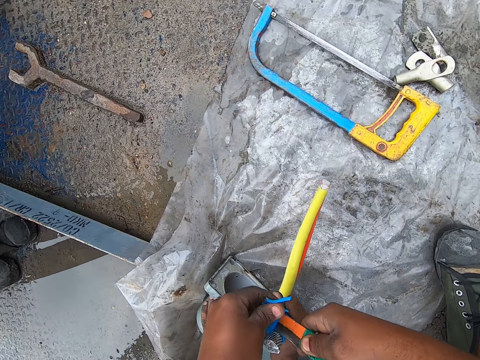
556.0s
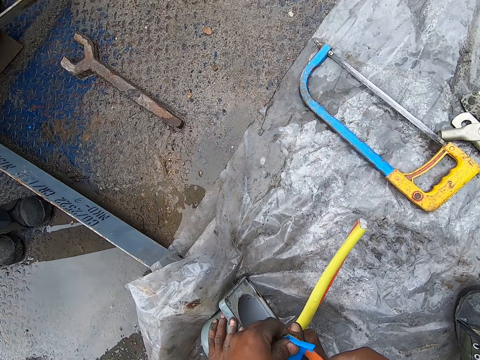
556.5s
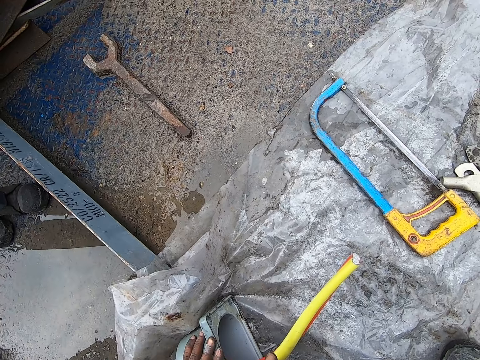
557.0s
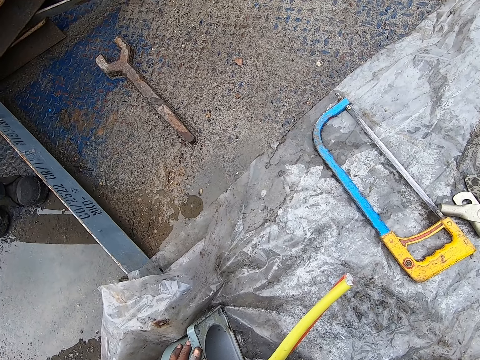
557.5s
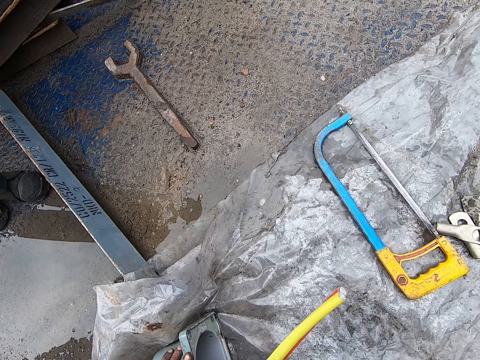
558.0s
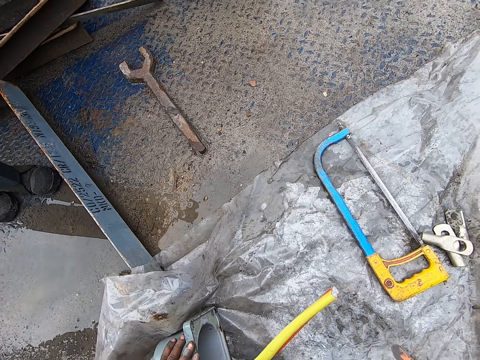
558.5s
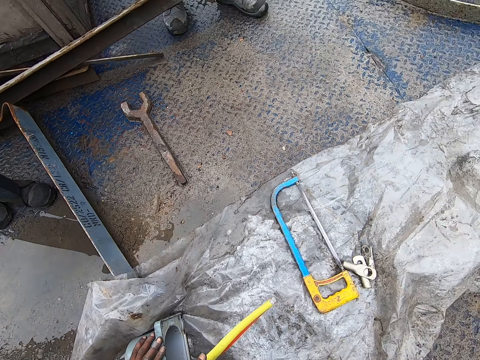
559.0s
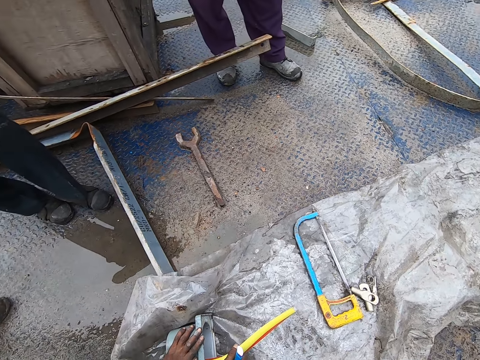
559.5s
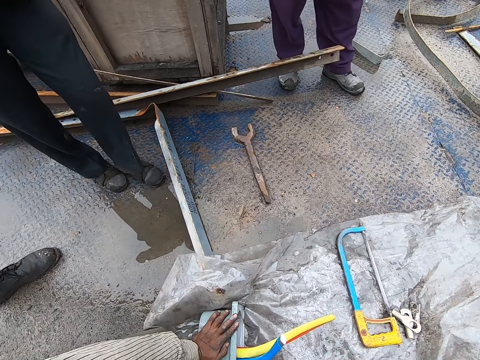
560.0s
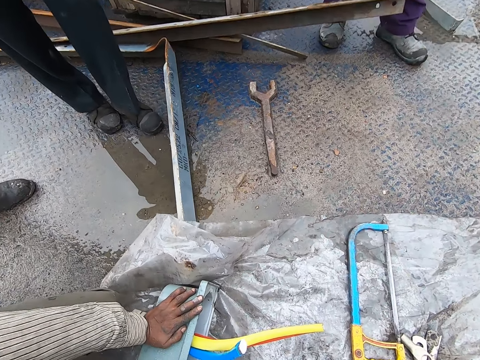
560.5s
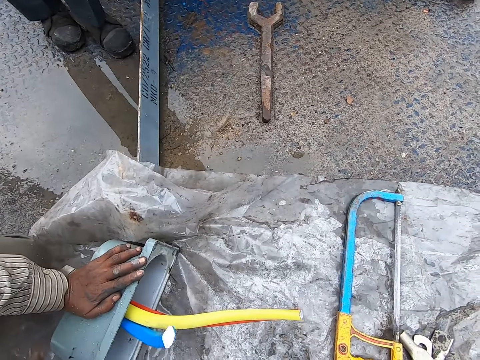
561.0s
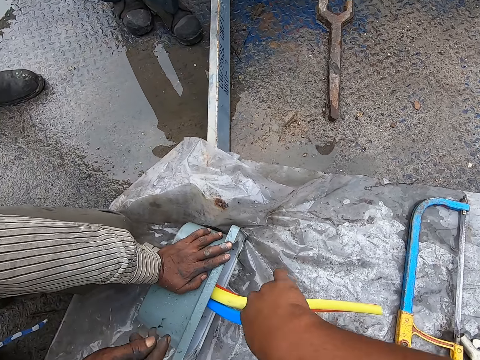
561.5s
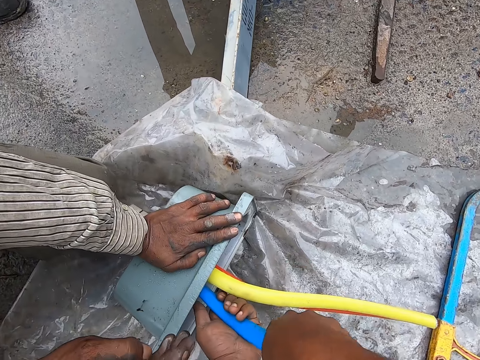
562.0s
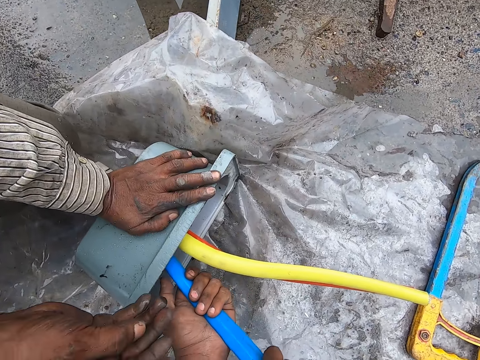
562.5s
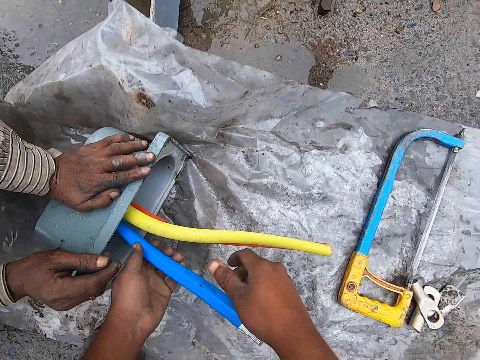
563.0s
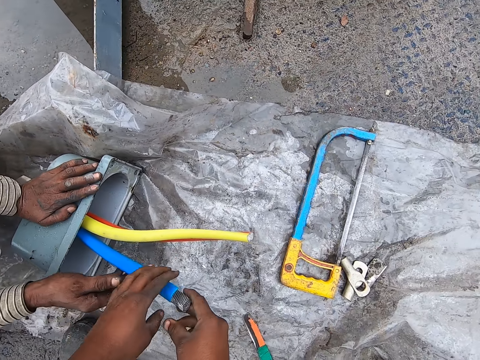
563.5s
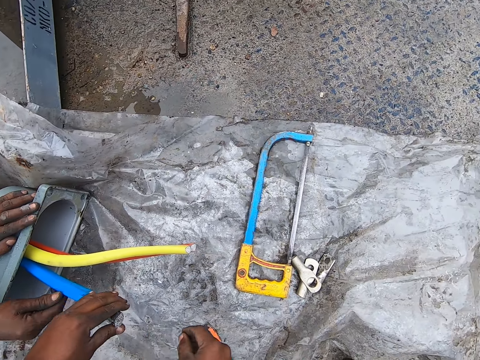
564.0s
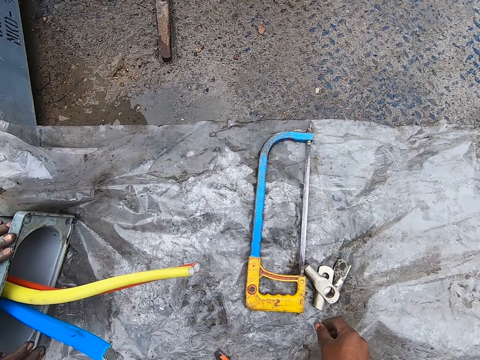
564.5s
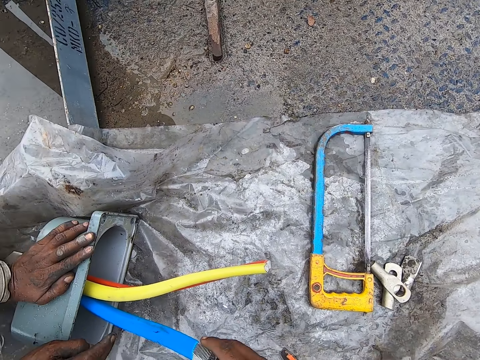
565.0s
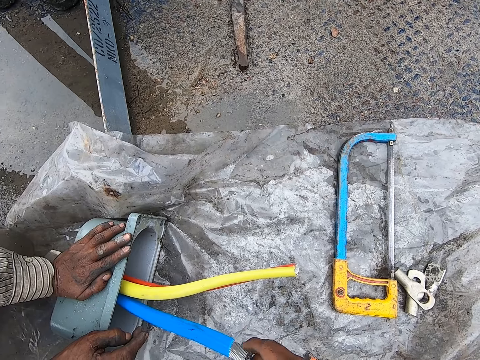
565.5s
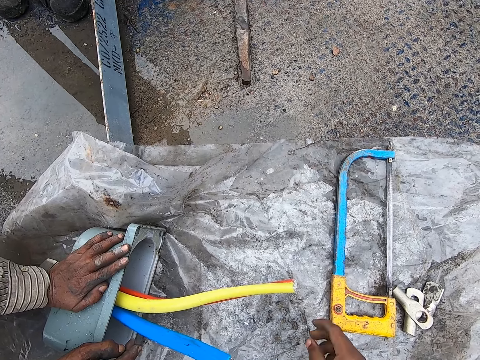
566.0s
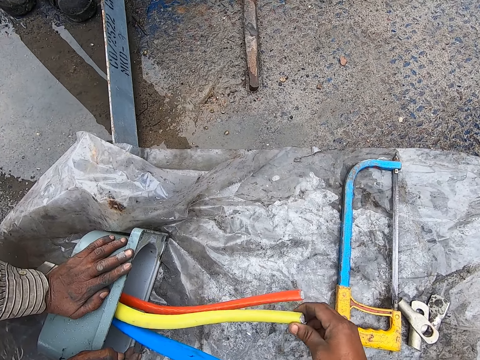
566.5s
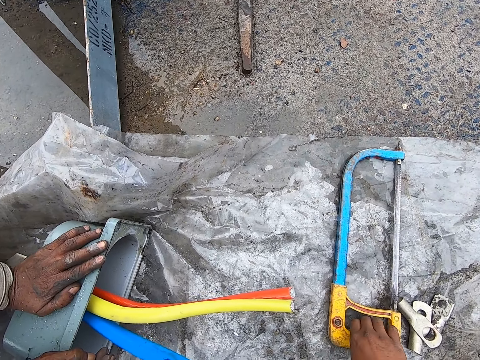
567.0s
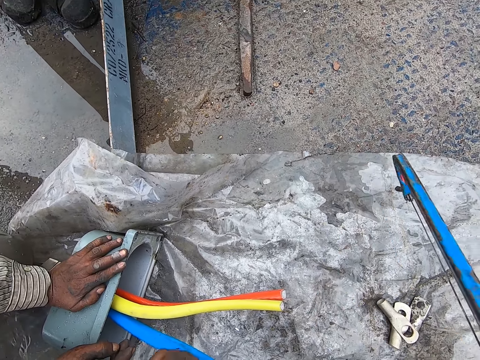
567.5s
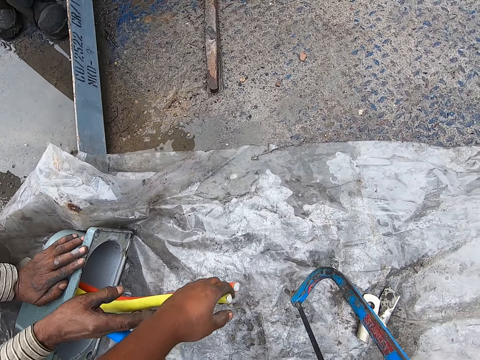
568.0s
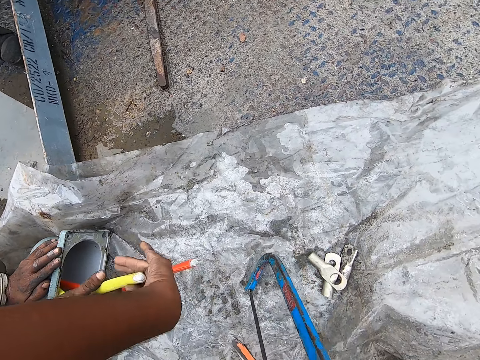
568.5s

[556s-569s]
The camera wearer interacts with a man. He looks around. He adjusts the wire cable with his hands and pulls the cable. The man holds the wire cable with his right hand. The camera wearer holds the wire cable with his right hand. He picks up a hacksaw with his right hand.

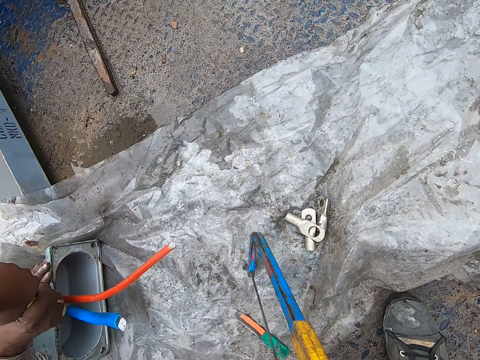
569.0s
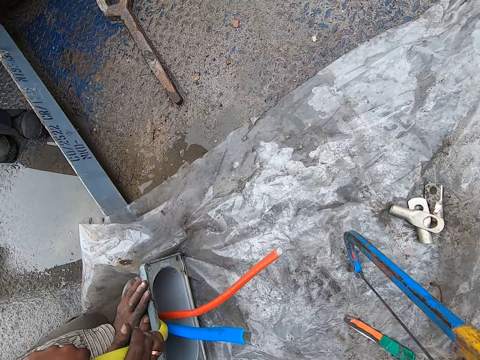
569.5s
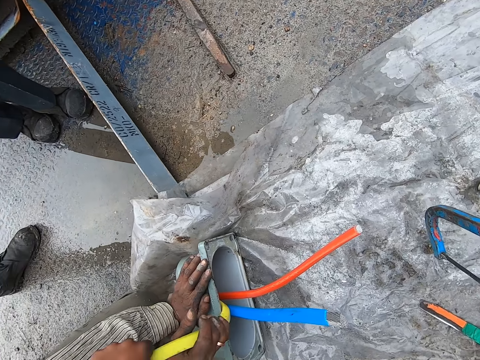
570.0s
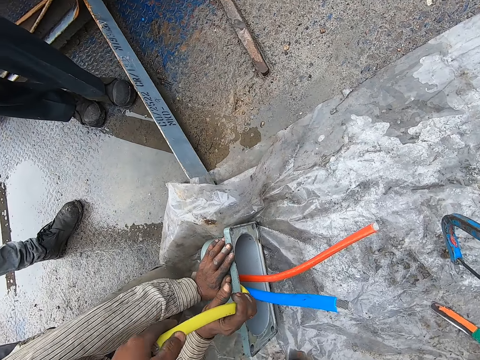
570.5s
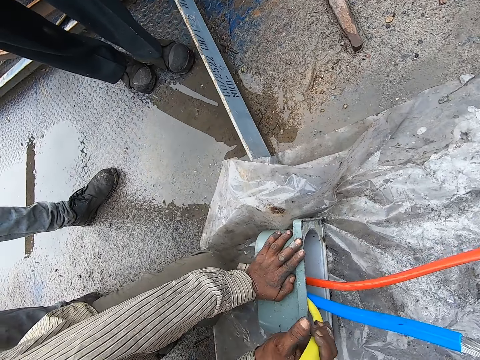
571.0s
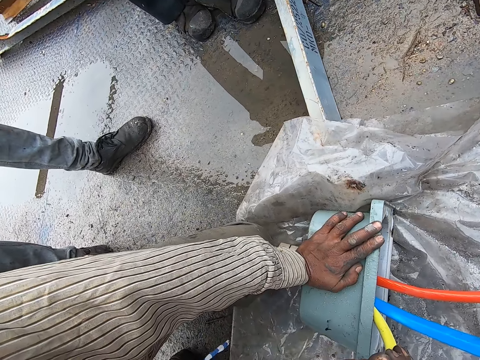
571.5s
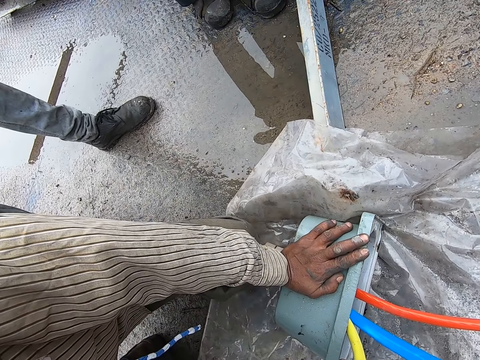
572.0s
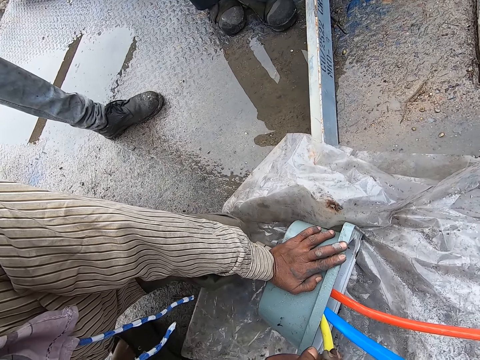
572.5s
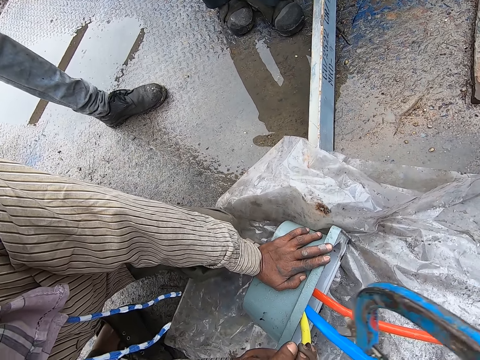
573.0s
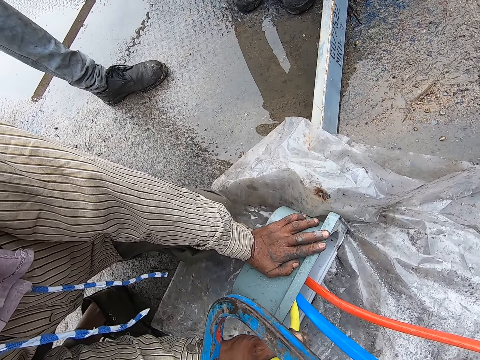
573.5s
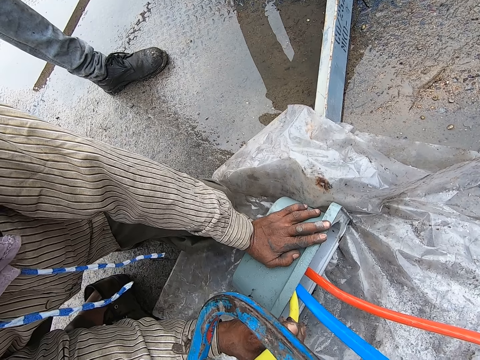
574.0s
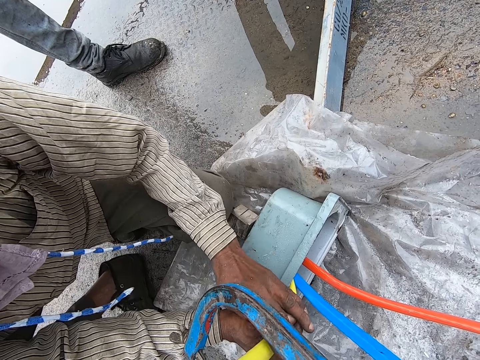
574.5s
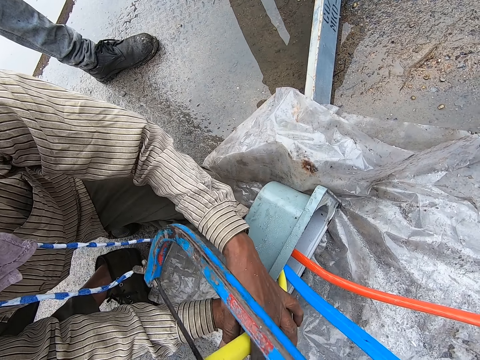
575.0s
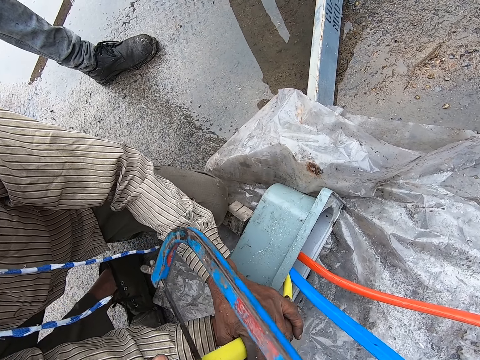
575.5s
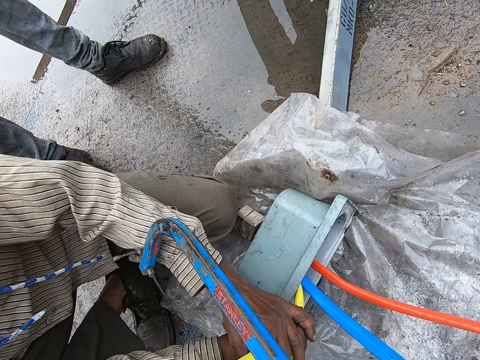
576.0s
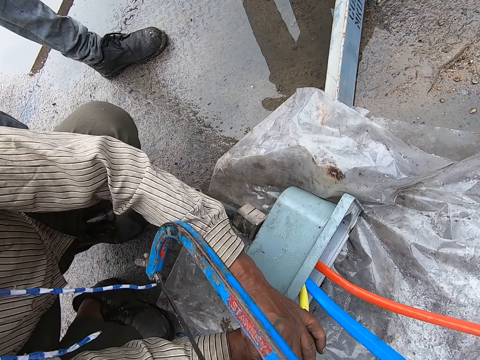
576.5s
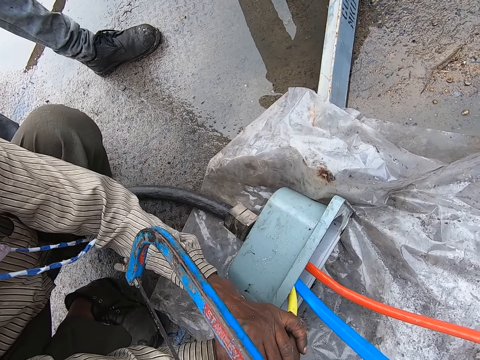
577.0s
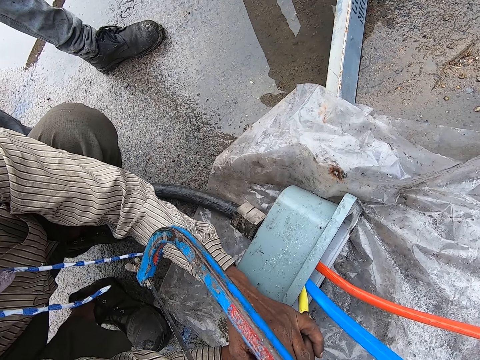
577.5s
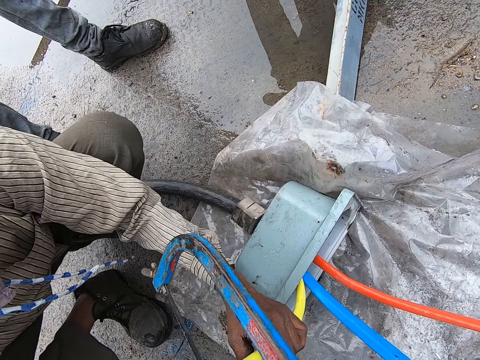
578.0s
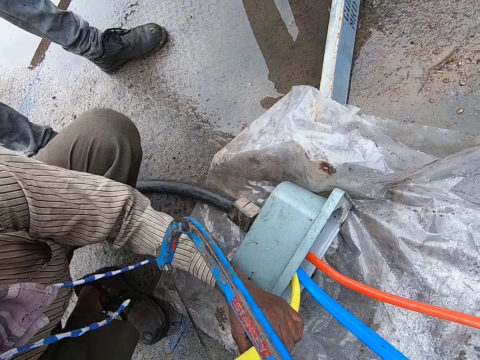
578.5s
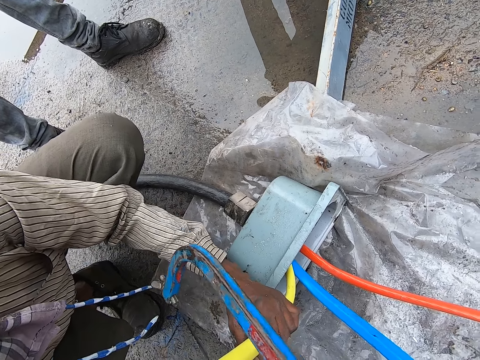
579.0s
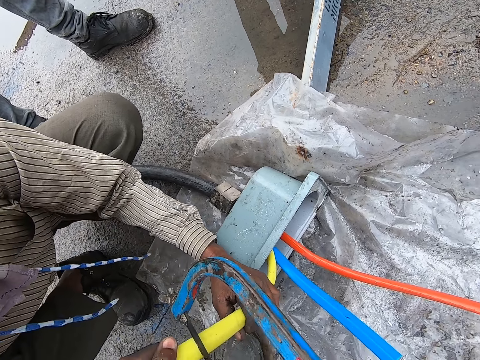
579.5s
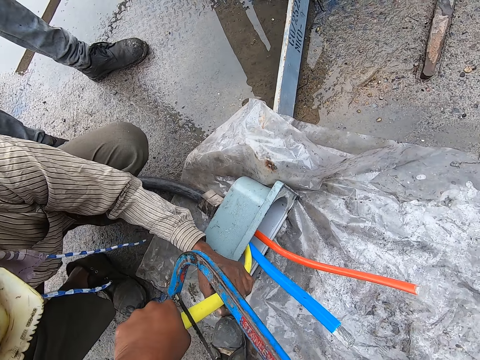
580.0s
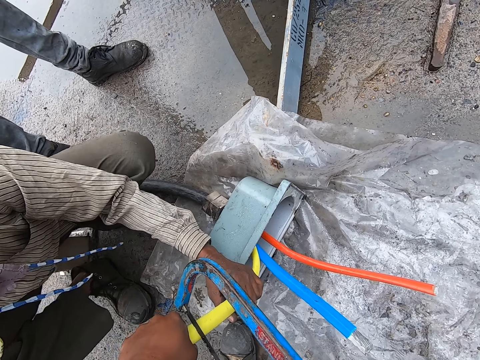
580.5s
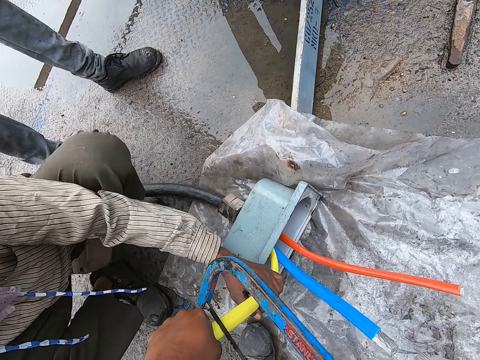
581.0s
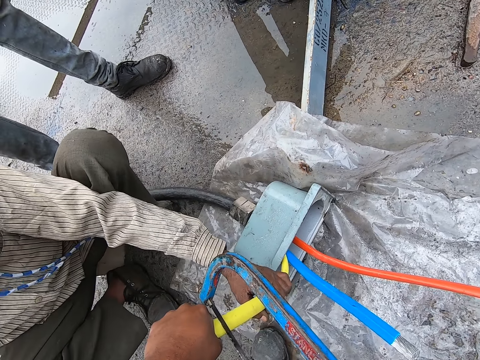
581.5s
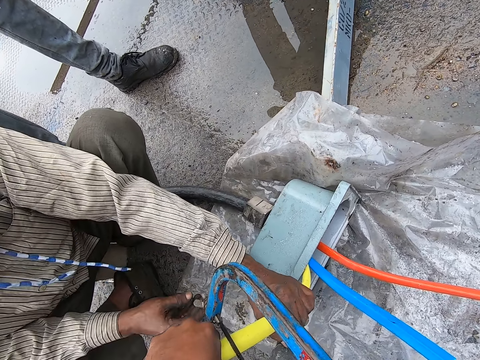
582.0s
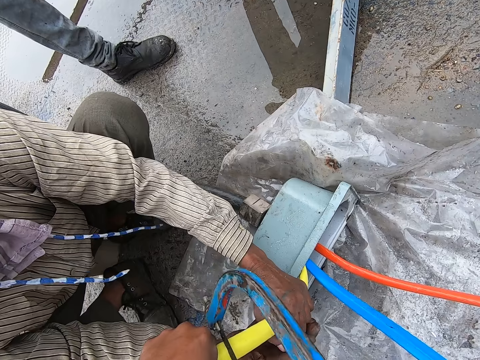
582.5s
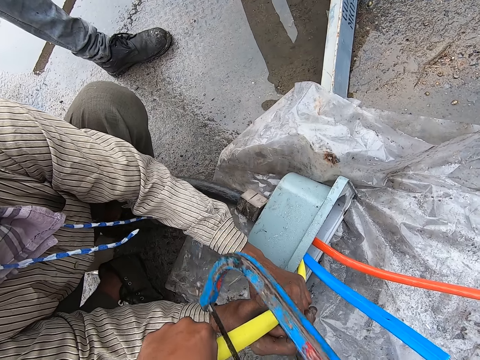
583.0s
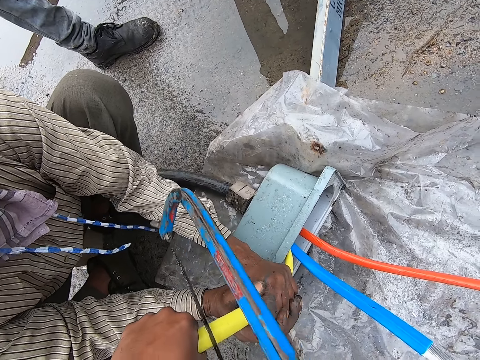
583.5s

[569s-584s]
The camera wearer holds the wire. A man holds the wire. The camera wearer bends the wire cable. The man pulls the wire and bends the wire cable. The camera wearer cuts the wire cable with a saw. The first man bends the wire cable. Another man holds the wire with both hands. The camera wearer cuts the wire cable with the saw.
